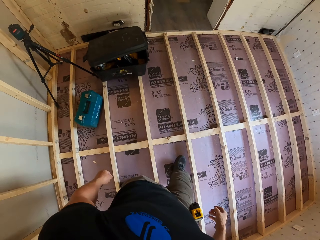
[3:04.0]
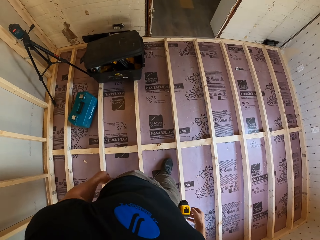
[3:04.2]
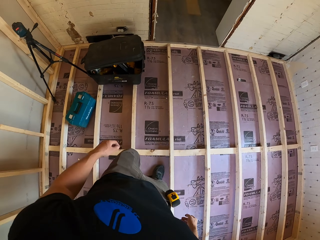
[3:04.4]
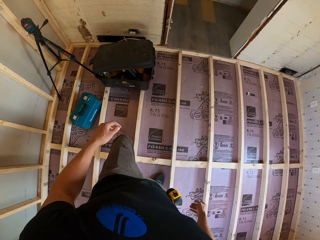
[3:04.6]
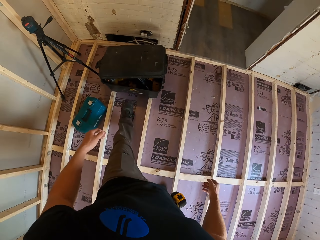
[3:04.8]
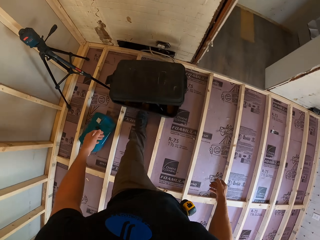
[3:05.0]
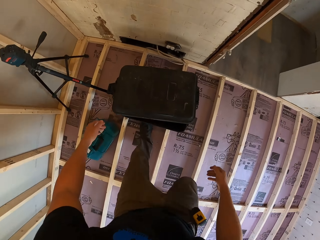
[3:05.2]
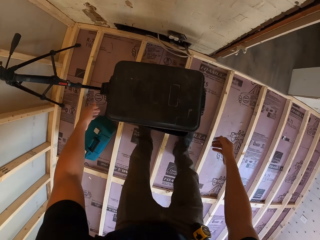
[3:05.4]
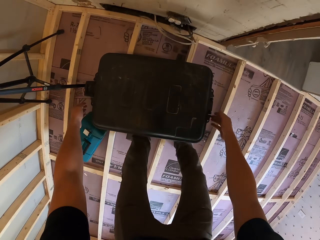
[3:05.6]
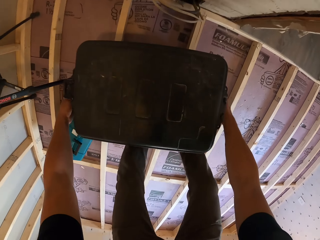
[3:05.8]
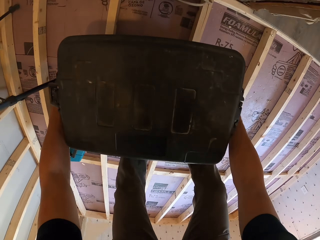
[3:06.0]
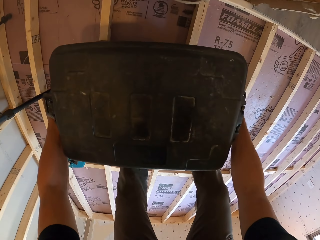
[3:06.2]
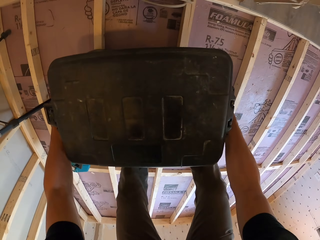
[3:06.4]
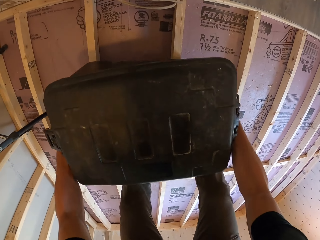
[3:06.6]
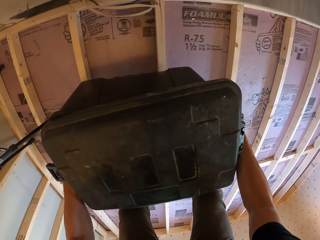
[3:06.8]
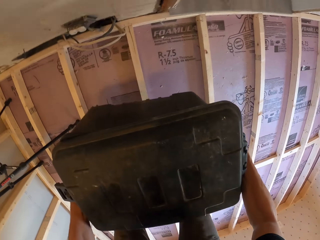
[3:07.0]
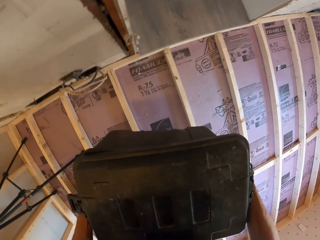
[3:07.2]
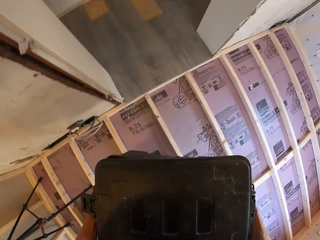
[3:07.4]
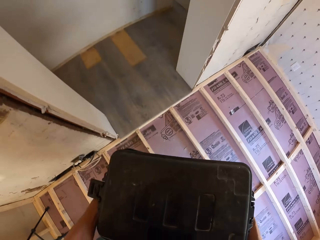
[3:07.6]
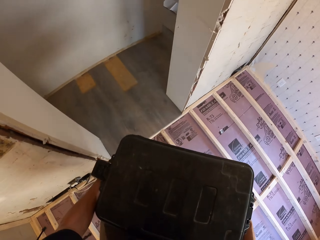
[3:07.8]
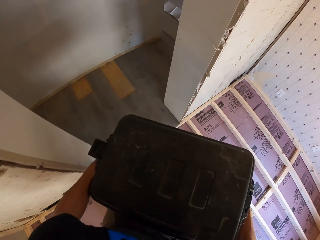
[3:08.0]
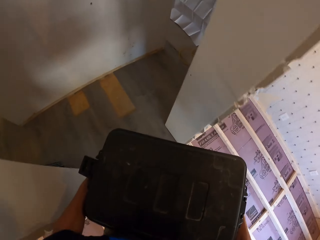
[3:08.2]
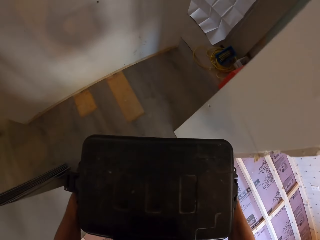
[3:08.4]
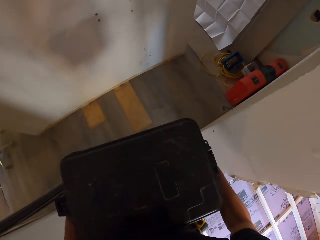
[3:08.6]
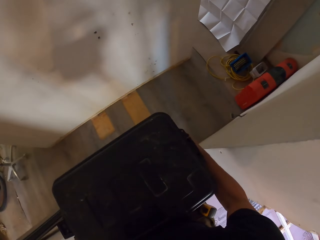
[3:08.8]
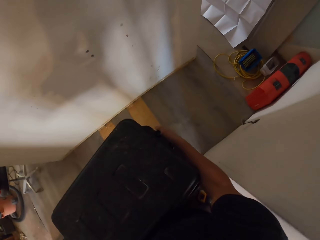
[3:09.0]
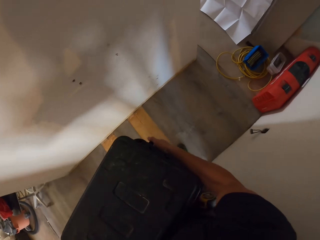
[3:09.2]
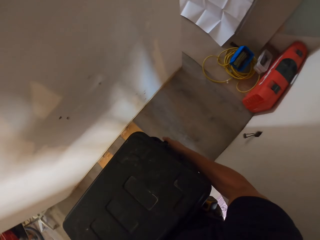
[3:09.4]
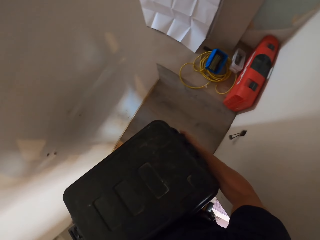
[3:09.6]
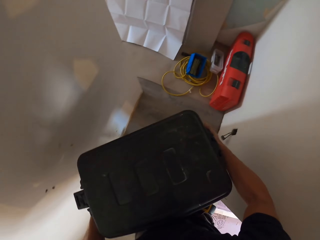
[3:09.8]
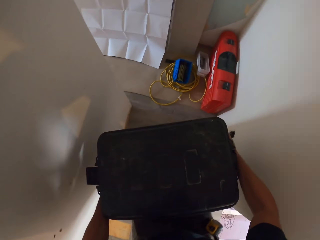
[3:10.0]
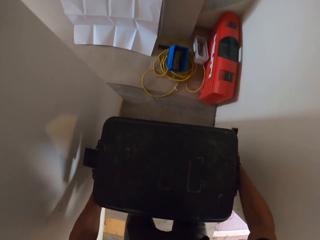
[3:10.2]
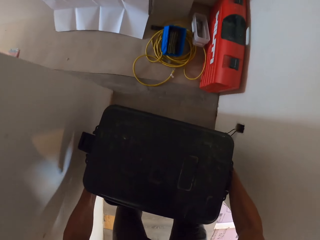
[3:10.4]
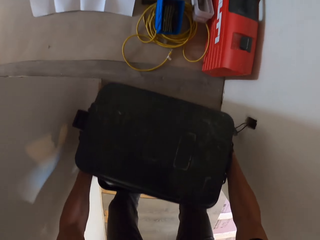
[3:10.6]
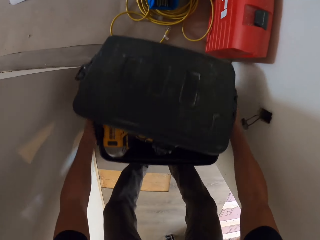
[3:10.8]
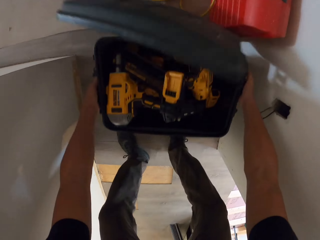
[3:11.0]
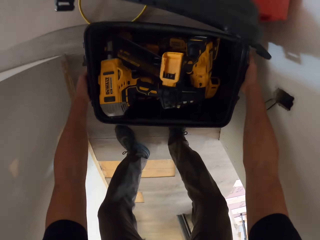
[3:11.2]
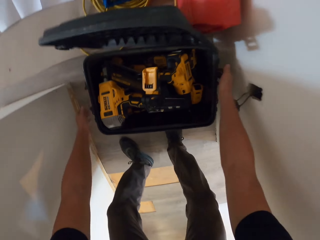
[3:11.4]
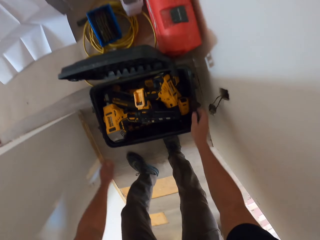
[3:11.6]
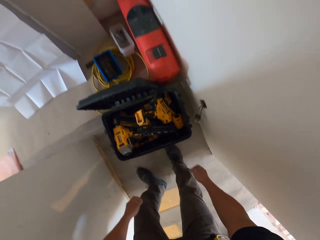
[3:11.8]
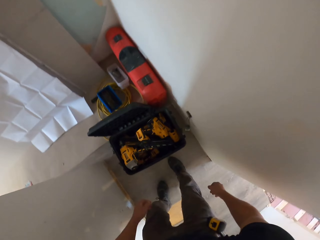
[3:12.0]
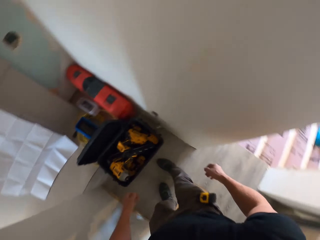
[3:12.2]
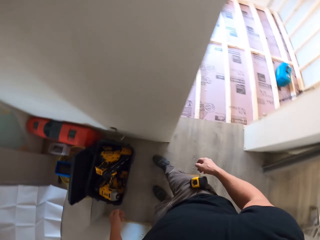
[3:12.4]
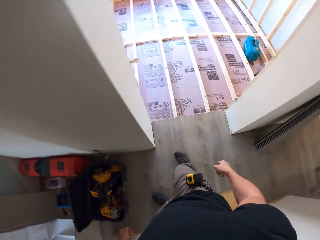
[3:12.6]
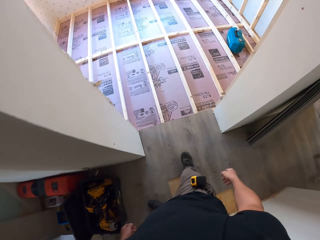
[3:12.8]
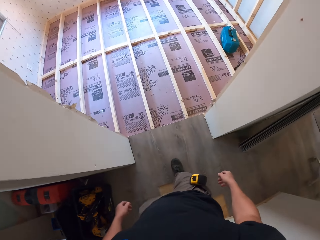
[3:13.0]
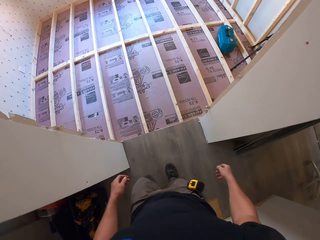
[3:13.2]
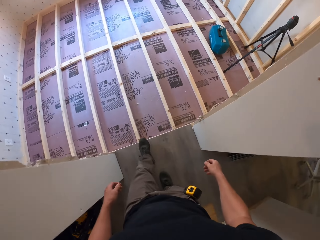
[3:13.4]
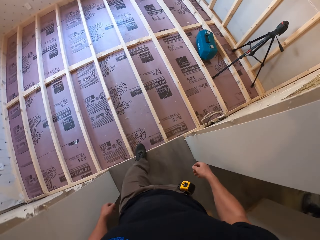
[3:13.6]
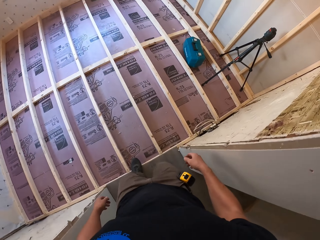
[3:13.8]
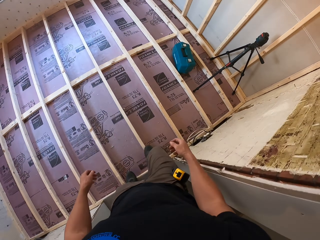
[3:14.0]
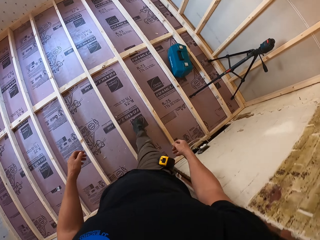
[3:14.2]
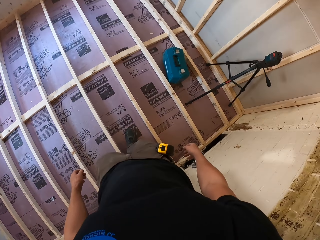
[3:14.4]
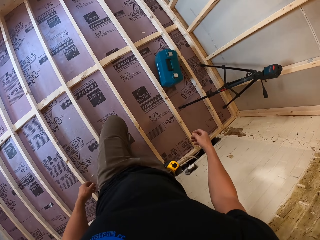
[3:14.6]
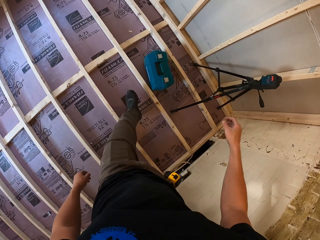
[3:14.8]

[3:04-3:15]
The camera wearer walks around. They pick a huge black container. They walk around the room. They put the black container on the floor. They walk around the room.

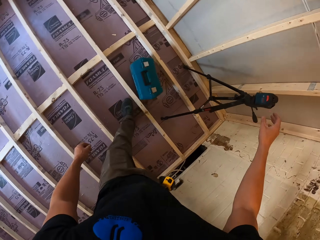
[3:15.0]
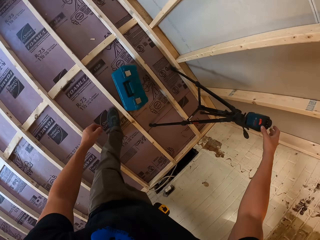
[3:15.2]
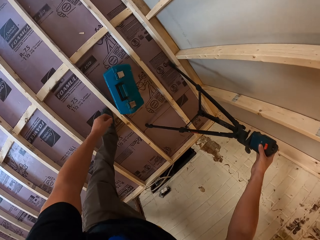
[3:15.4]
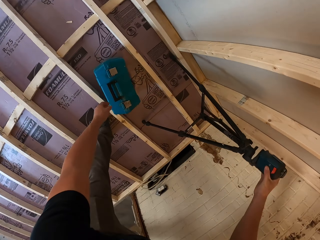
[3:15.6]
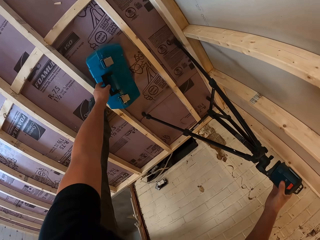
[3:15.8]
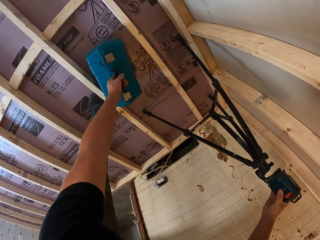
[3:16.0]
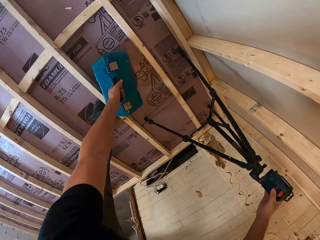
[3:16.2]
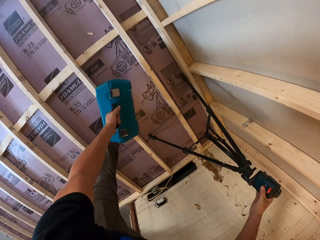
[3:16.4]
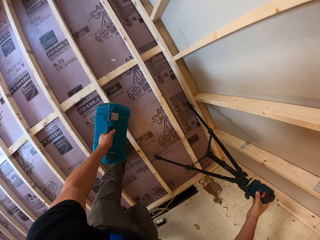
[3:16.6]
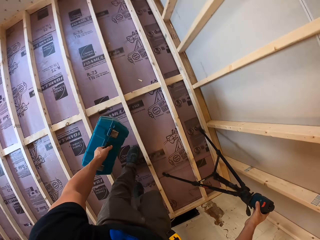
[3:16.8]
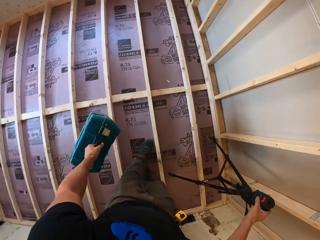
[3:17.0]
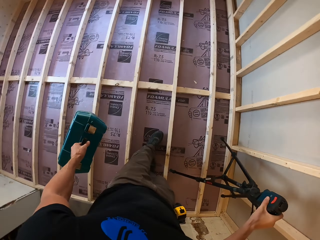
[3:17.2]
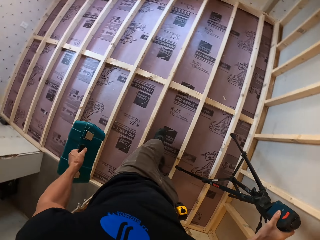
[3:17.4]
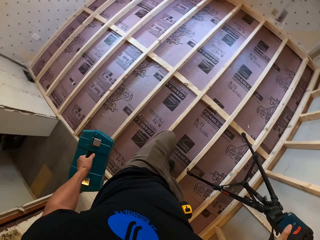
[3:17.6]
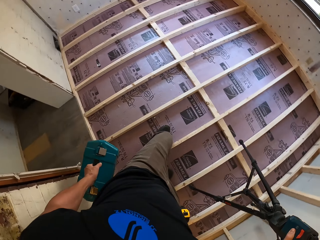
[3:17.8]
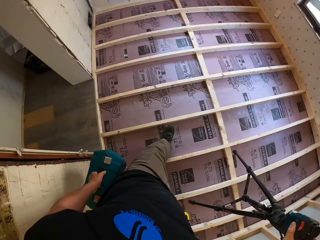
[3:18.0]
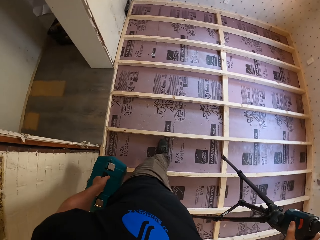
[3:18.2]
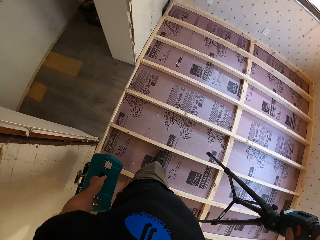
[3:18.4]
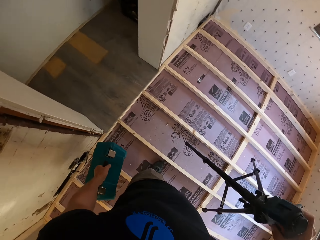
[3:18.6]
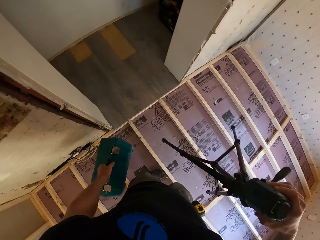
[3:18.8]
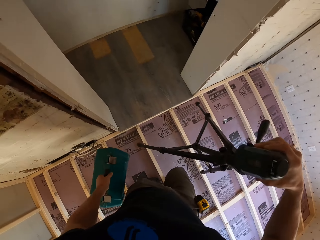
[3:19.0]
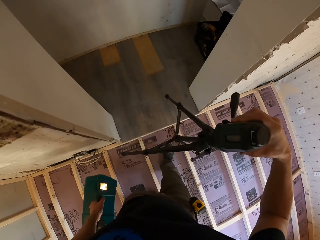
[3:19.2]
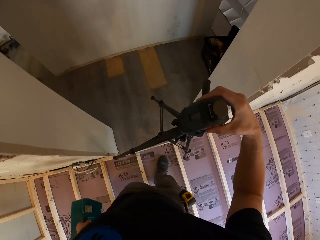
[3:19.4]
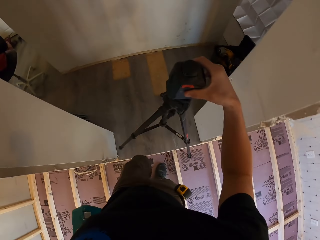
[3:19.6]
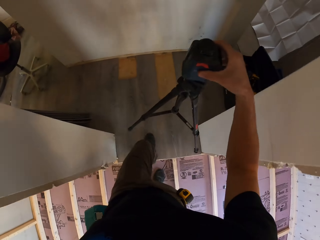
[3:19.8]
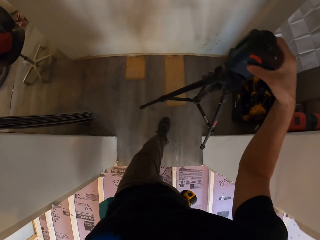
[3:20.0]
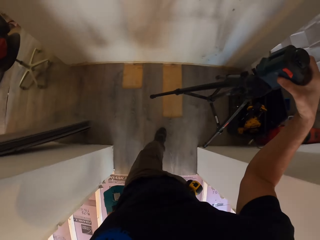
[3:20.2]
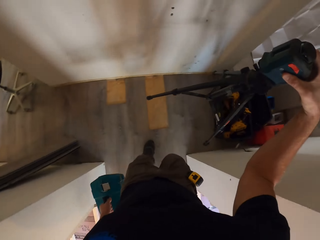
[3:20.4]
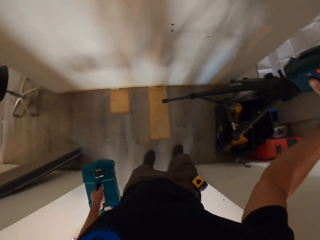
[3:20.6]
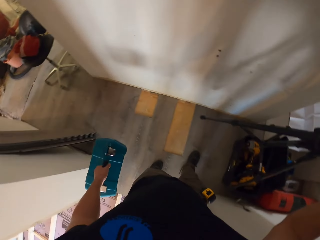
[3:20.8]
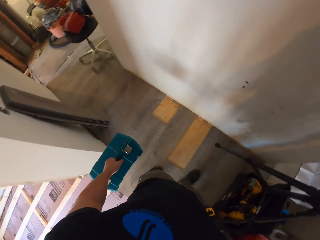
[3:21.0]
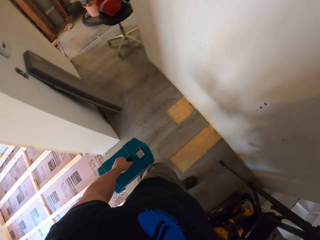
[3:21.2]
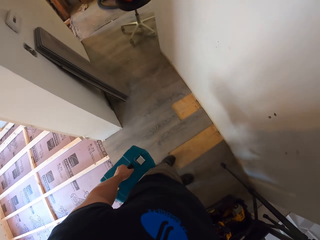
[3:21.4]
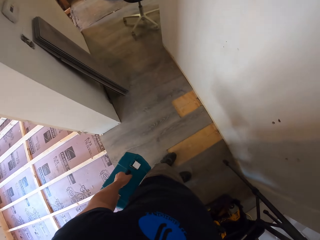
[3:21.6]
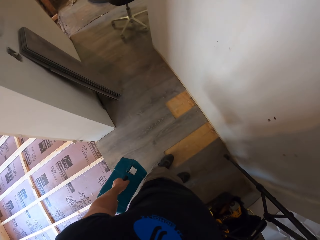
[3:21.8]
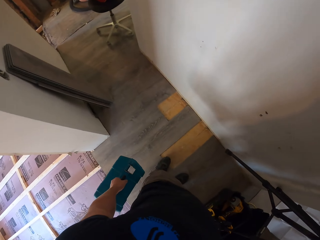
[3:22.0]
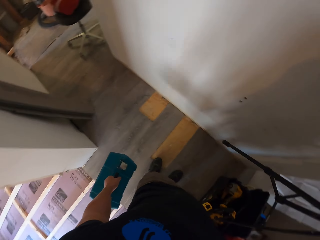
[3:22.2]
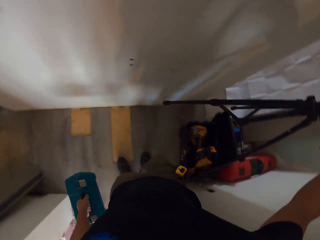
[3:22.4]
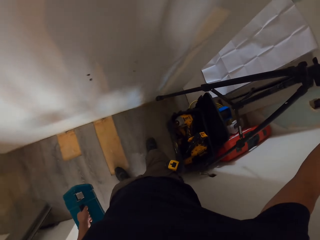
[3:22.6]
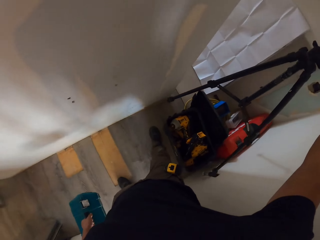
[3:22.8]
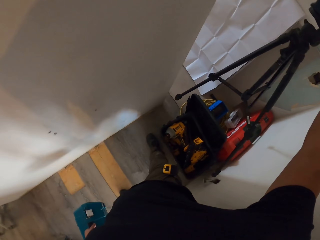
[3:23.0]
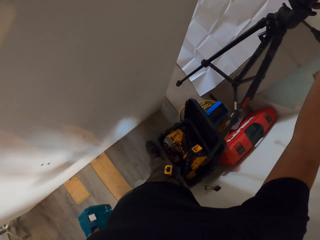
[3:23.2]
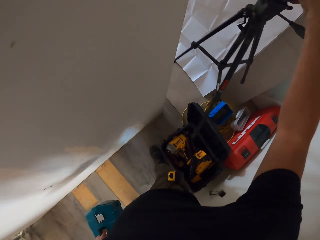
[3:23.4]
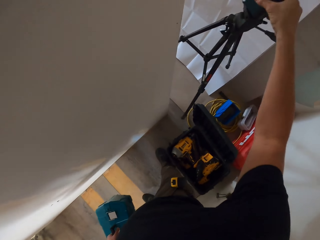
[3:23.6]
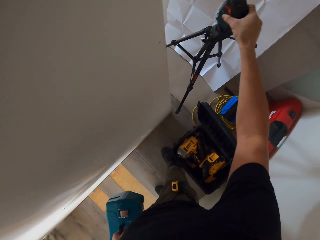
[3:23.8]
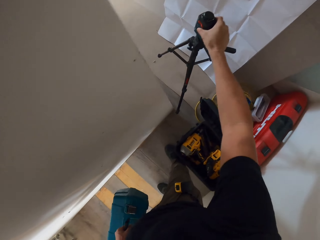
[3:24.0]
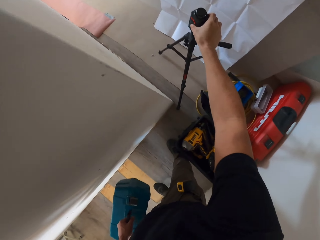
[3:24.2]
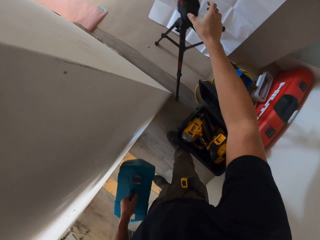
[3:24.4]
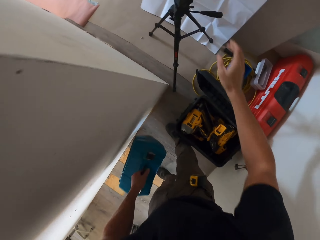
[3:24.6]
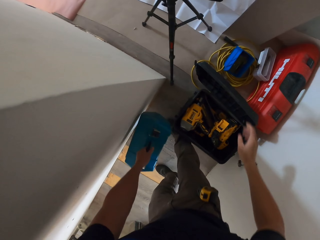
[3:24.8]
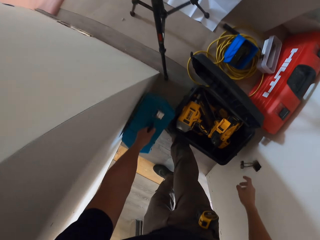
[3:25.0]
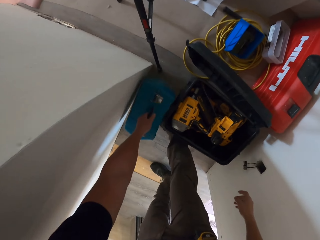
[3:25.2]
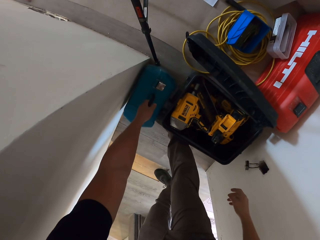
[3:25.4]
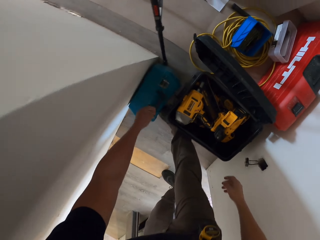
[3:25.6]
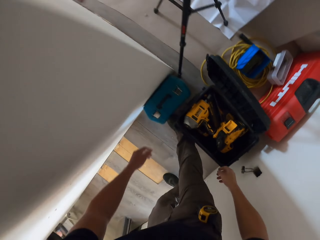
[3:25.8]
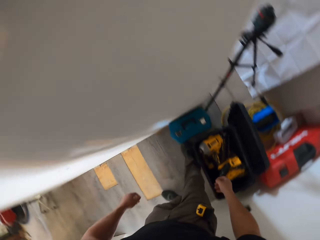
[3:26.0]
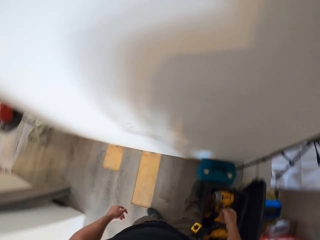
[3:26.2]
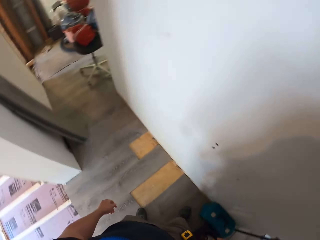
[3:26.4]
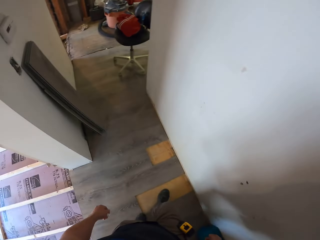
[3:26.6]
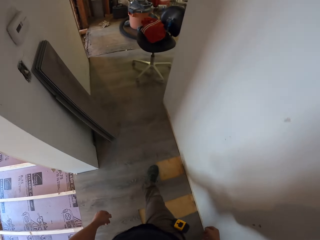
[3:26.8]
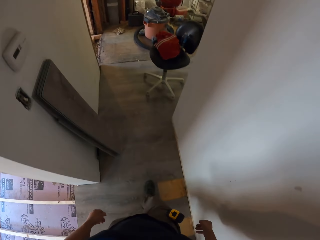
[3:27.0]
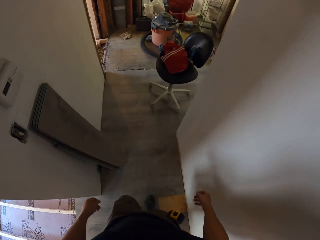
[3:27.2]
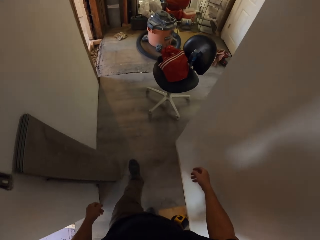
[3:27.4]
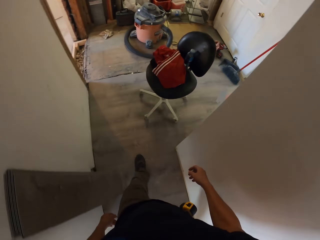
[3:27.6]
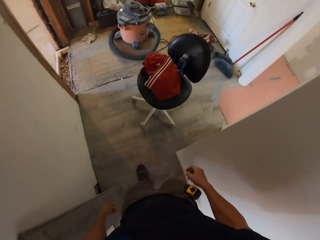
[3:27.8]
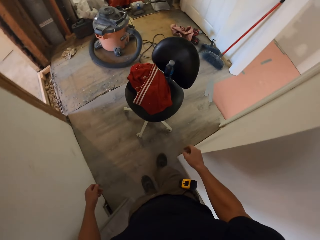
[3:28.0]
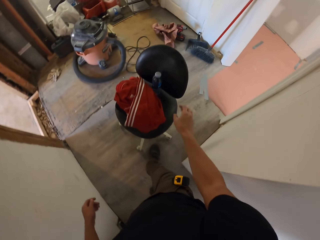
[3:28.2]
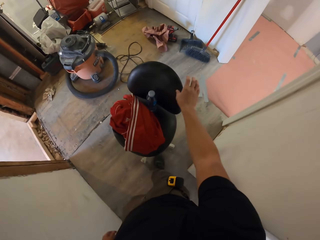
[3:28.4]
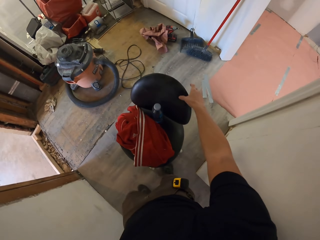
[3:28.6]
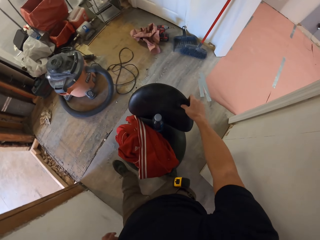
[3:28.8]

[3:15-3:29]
The camera wearer picks up the toolbox with the tripod stand. They walk around the room. They look around. They place something on the floor. They put the toolbox with the tripod stand on the floor. They walk around the room.
